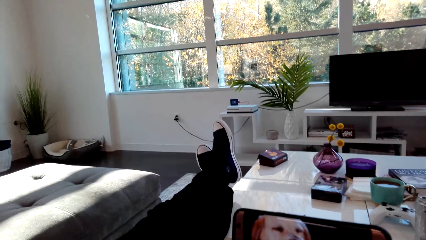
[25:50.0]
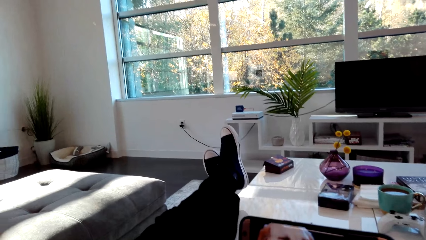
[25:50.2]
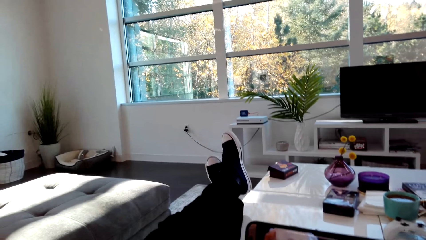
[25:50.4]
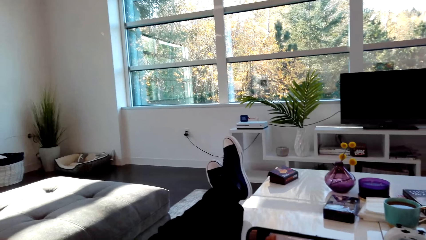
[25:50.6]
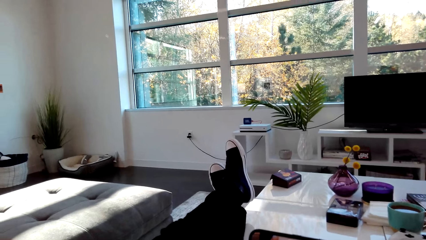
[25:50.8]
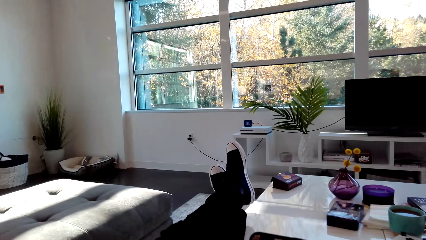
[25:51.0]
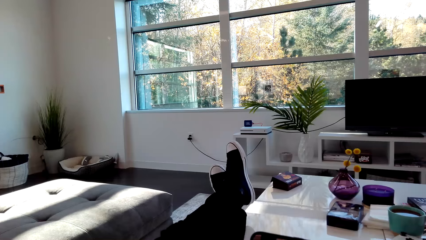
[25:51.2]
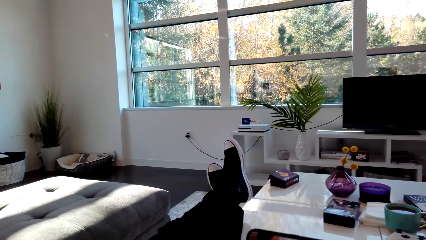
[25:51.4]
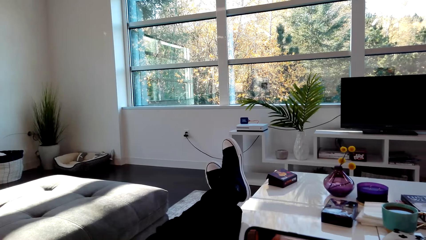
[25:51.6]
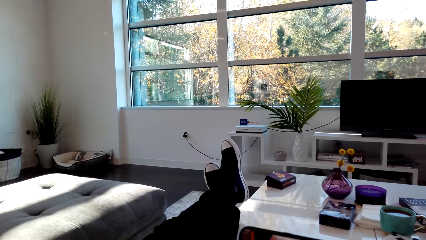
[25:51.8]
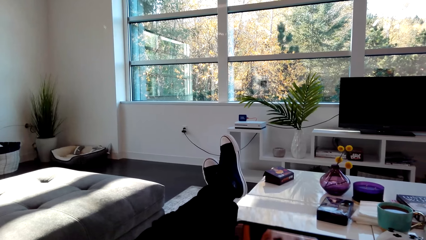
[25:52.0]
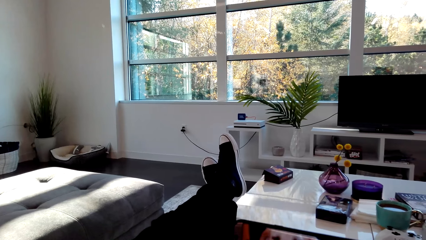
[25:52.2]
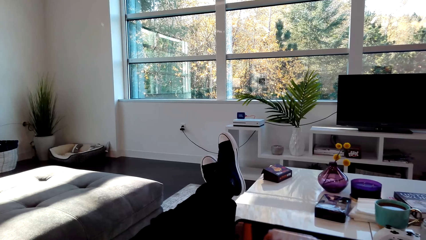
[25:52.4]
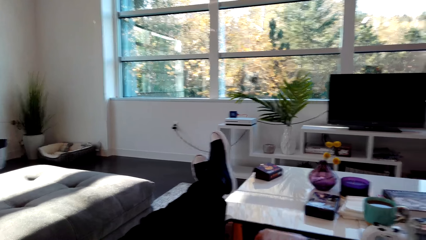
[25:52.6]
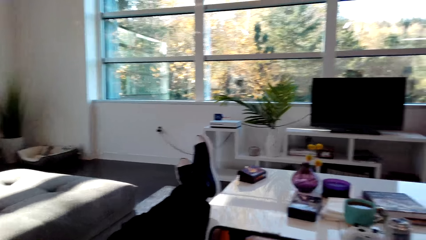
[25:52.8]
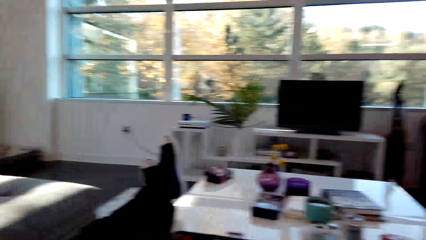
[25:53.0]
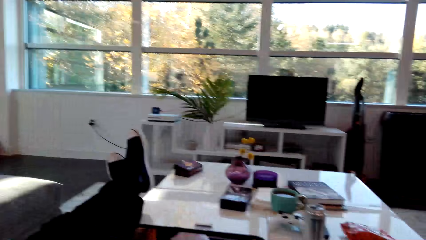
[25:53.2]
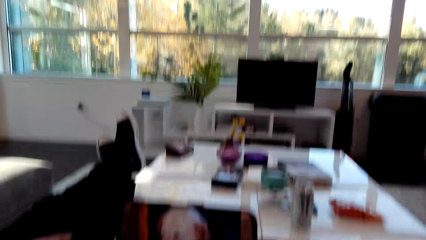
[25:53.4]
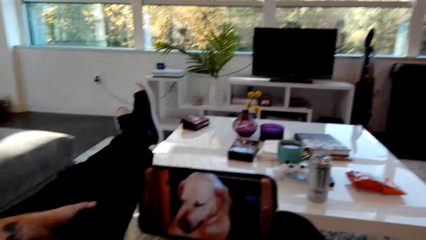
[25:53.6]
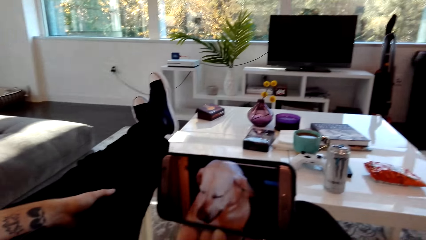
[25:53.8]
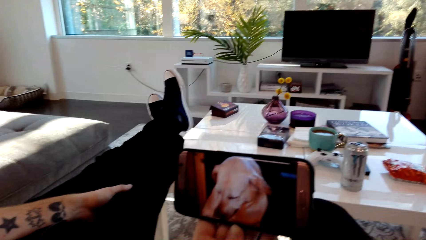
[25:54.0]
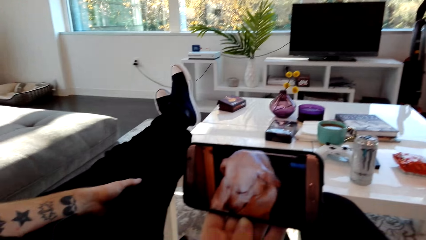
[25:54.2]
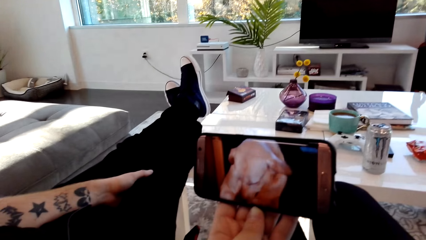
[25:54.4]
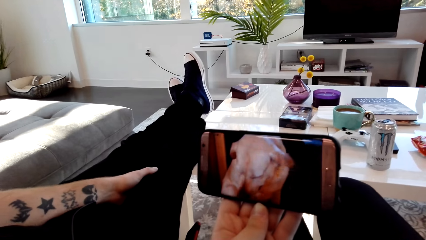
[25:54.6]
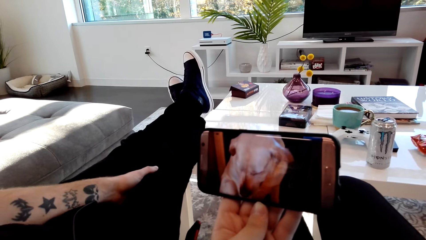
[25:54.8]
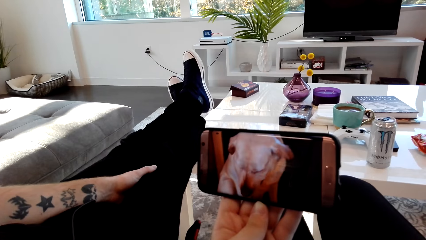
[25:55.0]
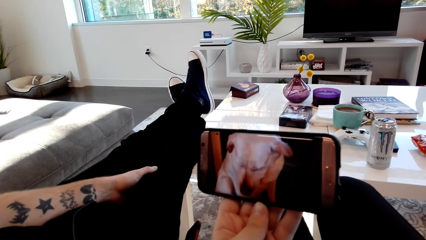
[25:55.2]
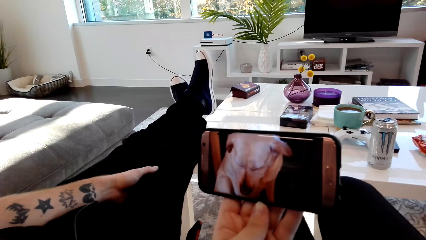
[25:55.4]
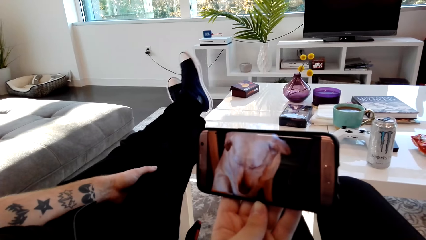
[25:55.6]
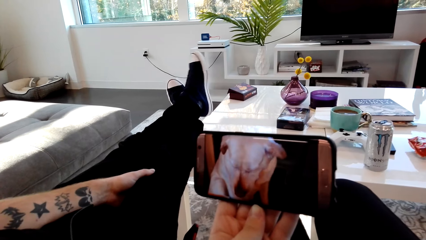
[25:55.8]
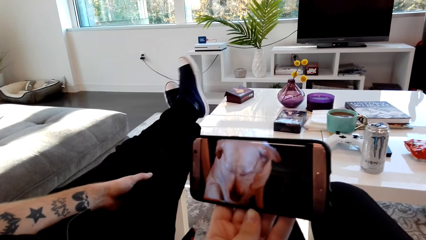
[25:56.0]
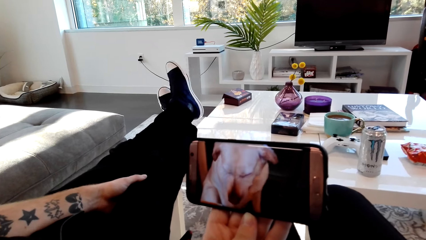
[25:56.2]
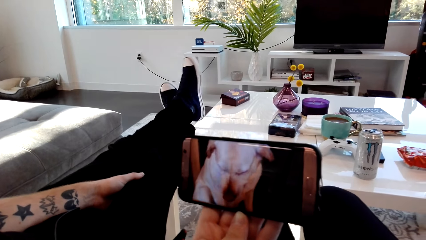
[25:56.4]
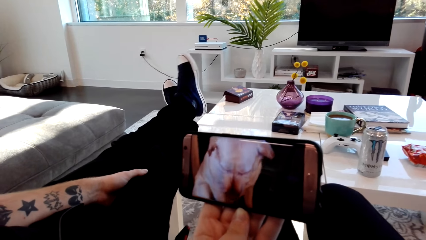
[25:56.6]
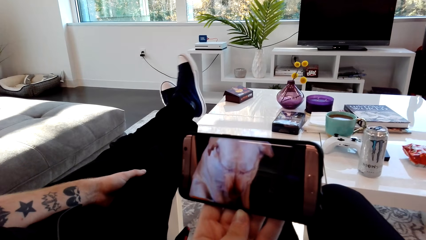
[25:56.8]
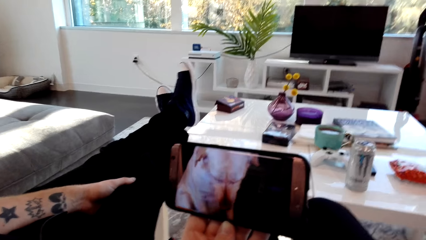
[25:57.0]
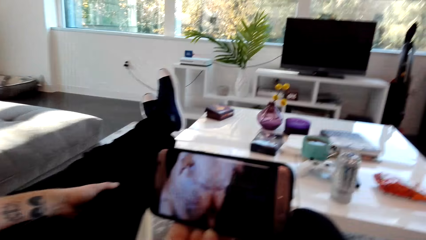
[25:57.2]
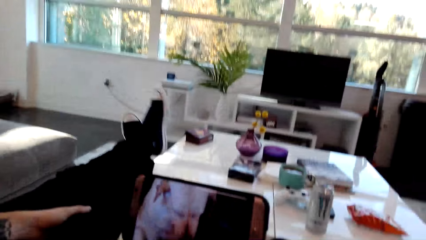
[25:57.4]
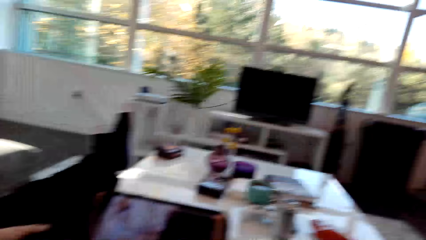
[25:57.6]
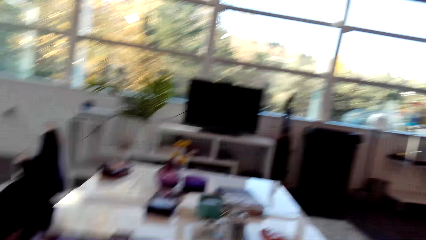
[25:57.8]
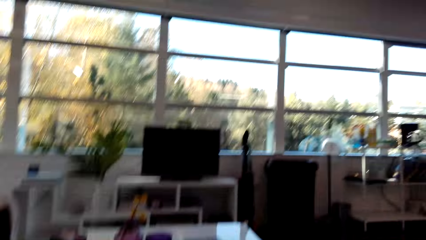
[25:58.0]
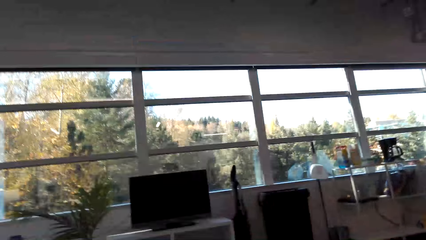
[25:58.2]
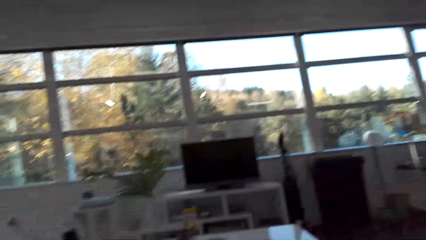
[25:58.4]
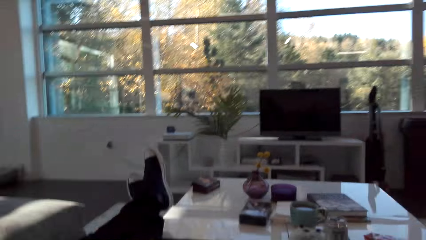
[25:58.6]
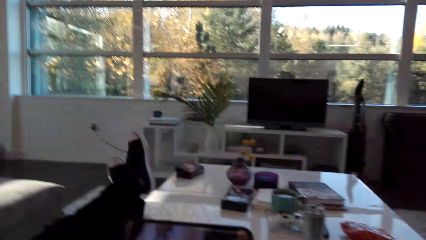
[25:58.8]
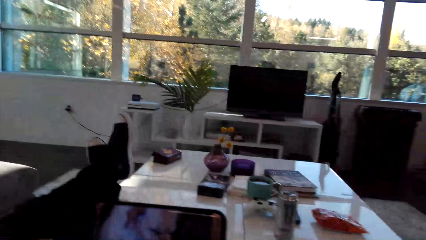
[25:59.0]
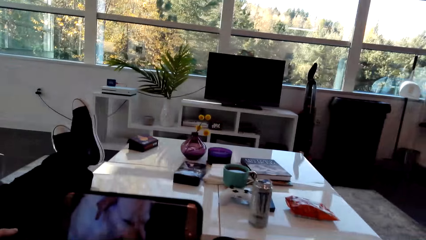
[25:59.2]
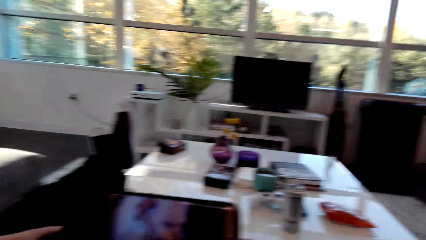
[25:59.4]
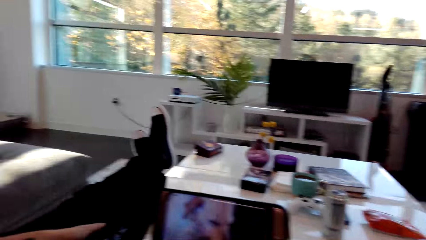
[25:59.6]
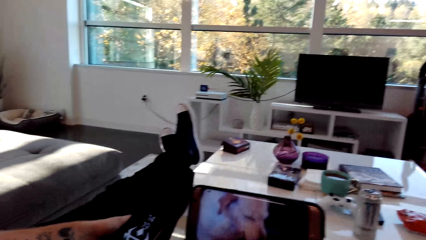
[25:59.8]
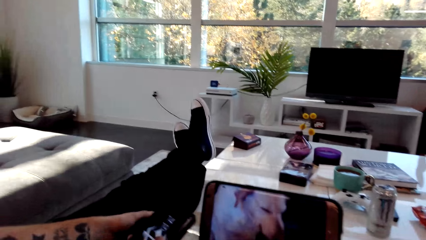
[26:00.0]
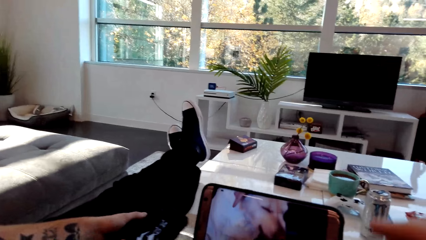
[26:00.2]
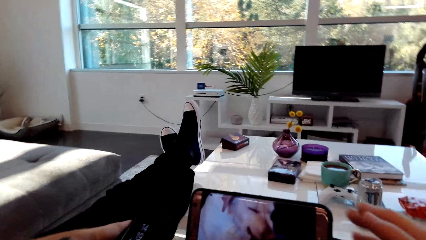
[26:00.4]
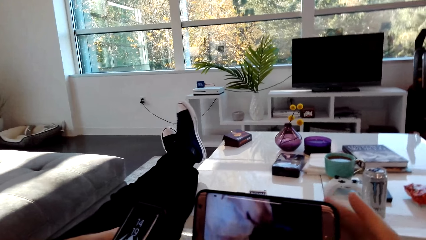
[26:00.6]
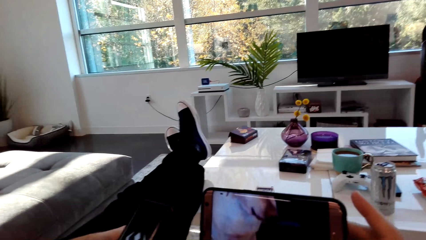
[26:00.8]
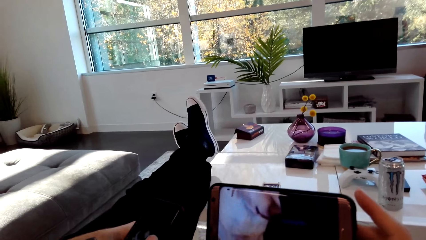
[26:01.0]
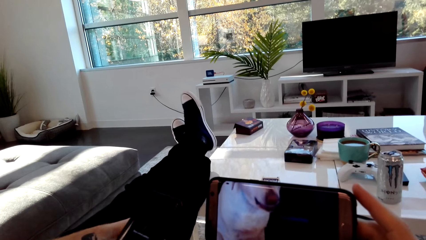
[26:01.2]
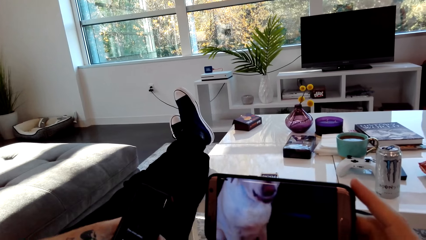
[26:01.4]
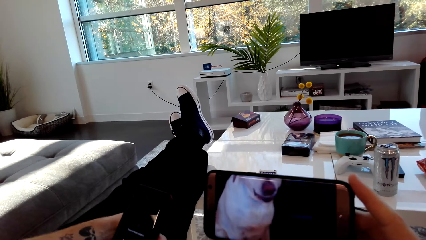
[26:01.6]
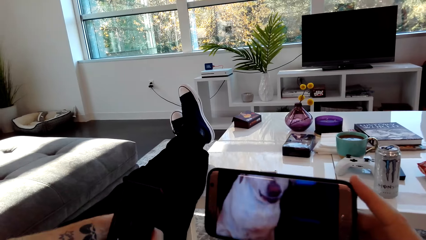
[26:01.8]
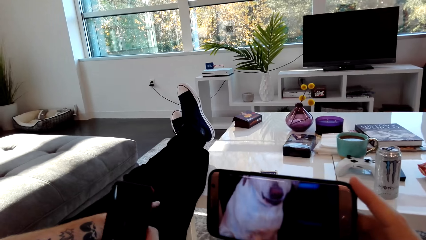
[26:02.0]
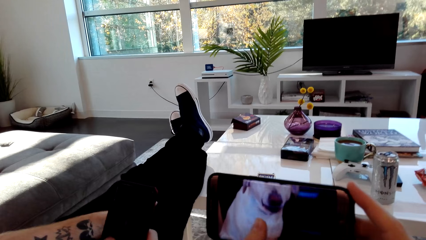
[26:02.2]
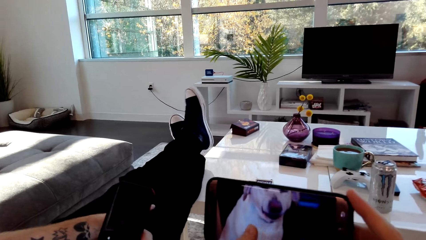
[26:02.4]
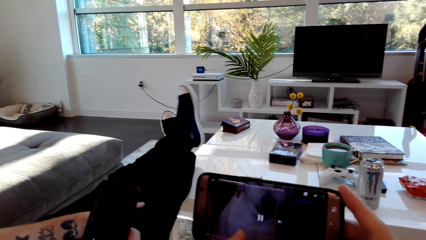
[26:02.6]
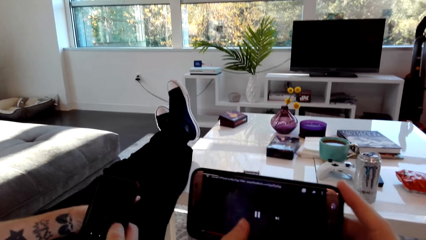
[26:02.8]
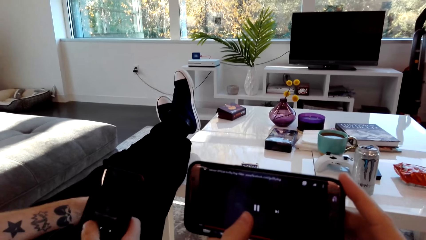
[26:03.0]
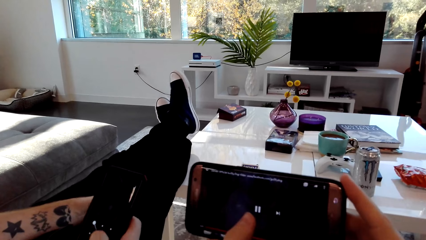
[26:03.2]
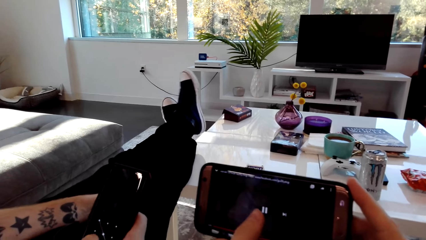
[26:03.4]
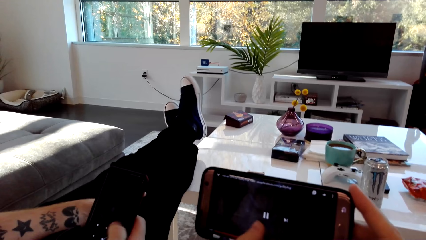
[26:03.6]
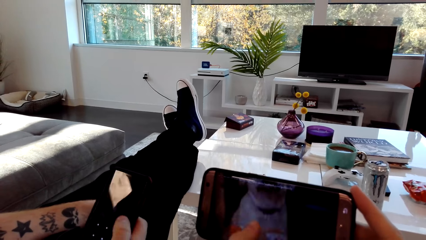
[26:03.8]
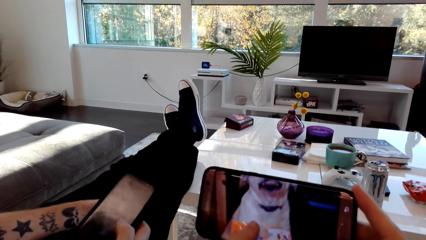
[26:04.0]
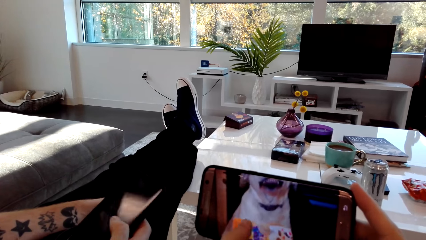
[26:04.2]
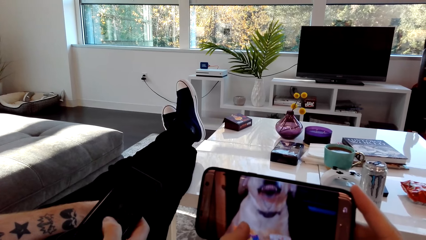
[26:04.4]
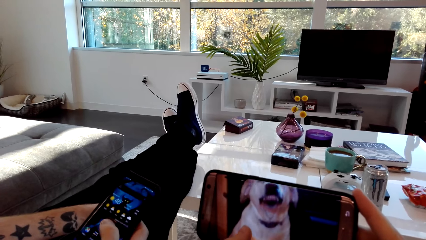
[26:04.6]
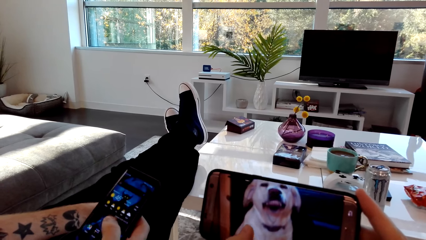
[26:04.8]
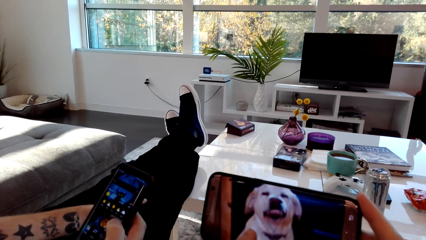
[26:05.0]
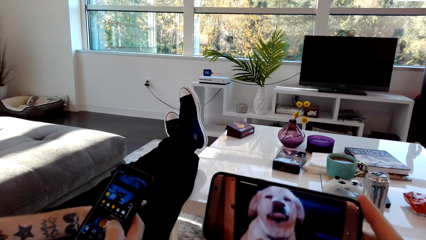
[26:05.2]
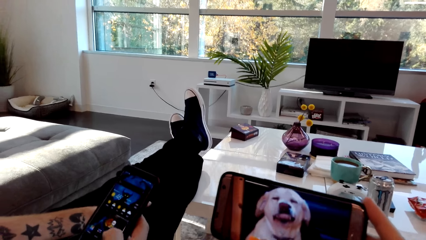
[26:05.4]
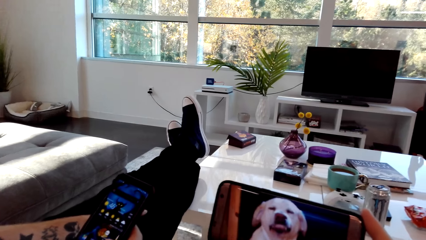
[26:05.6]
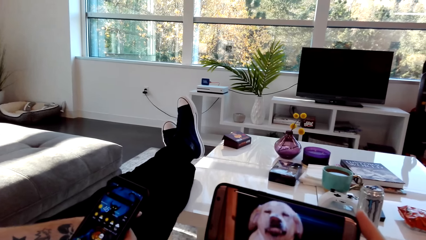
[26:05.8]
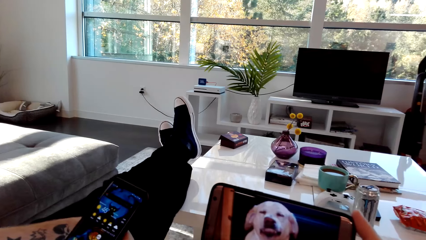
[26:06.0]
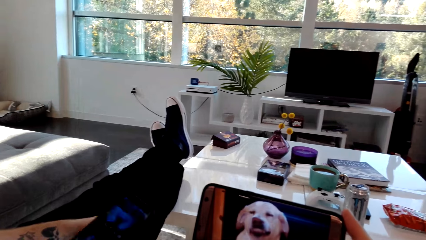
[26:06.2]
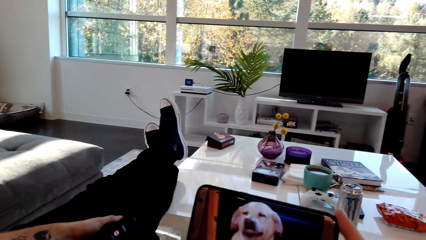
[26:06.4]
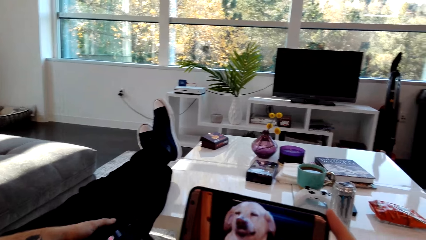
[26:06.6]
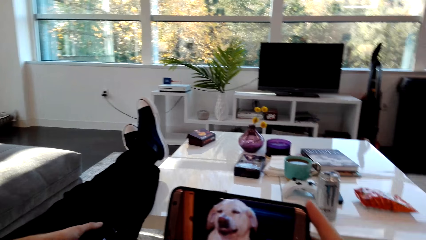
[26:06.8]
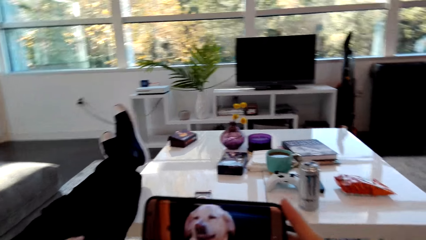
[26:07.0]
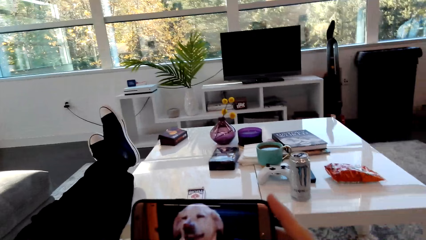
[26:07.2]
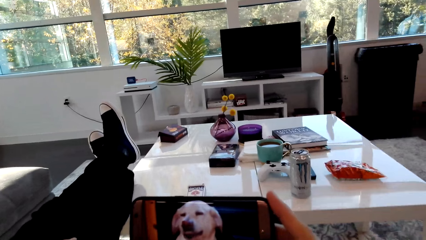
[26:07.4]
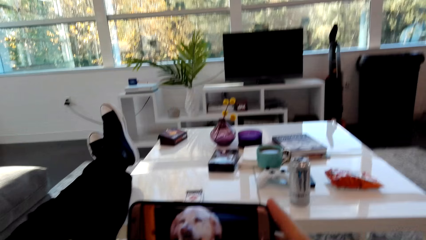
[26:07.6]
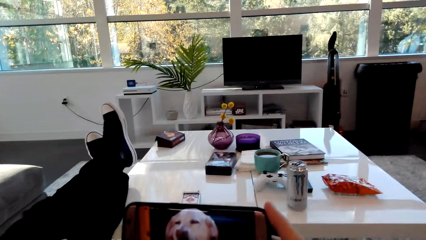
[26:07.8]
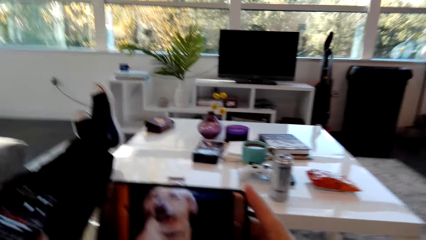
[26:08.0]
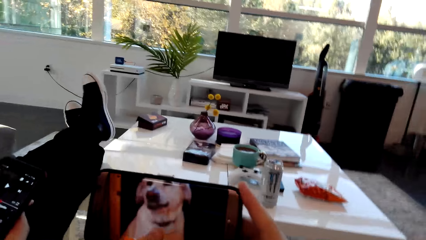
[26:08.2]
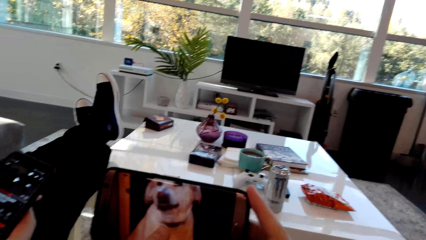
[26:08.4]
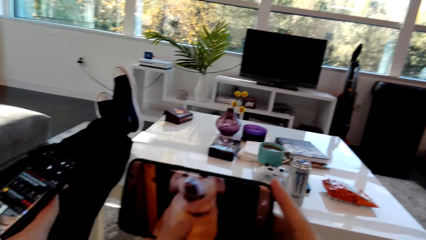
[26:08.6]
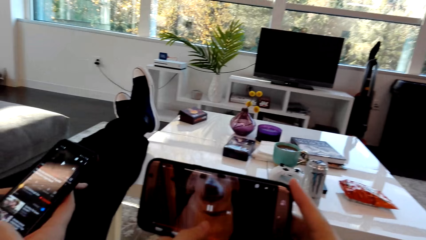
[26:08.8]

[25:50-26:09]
The camera wearer watches a video on a phone. They dialog with a man. They watch a video on the phone. The man operates the phone.
